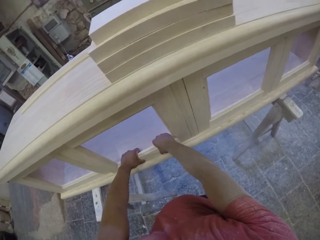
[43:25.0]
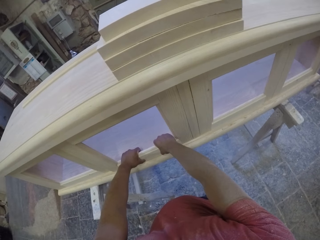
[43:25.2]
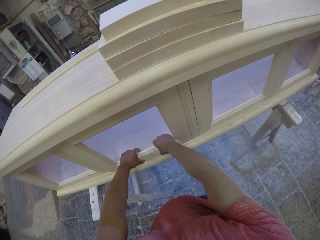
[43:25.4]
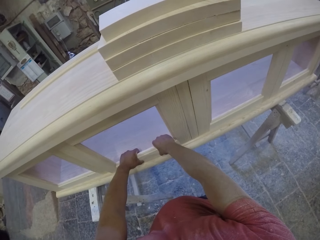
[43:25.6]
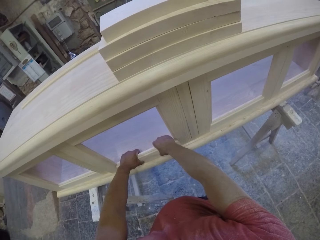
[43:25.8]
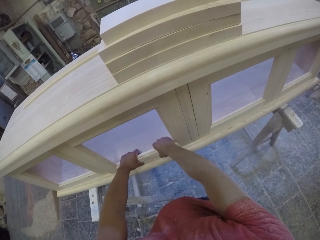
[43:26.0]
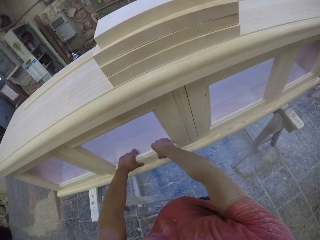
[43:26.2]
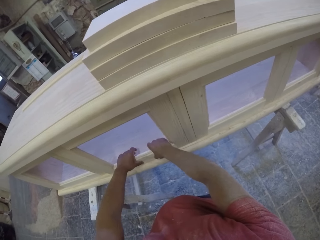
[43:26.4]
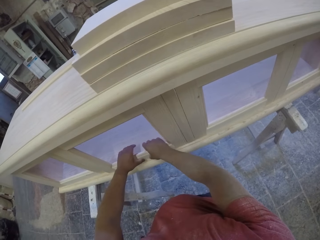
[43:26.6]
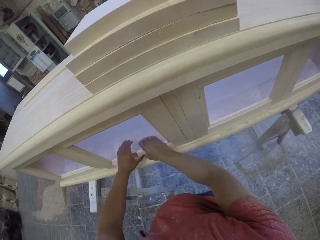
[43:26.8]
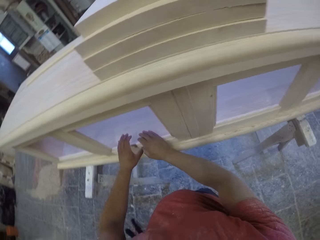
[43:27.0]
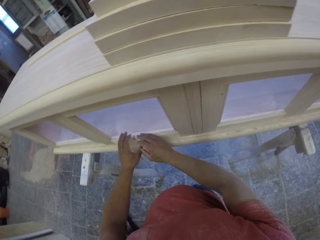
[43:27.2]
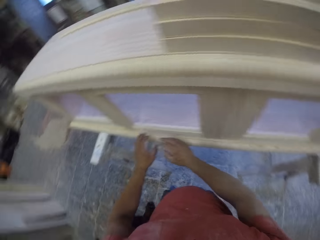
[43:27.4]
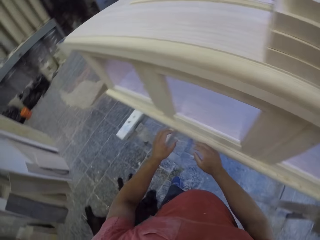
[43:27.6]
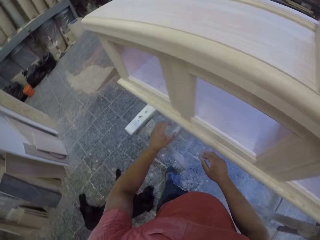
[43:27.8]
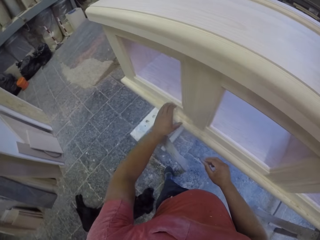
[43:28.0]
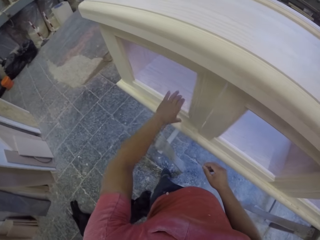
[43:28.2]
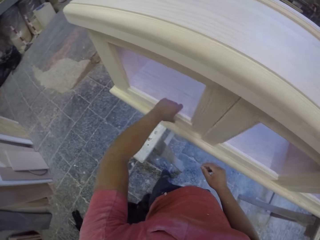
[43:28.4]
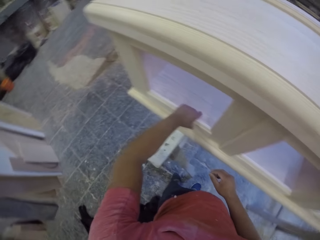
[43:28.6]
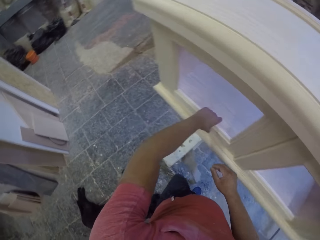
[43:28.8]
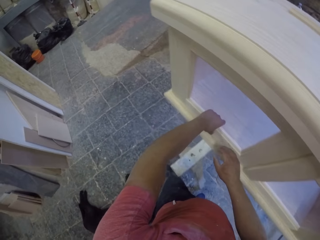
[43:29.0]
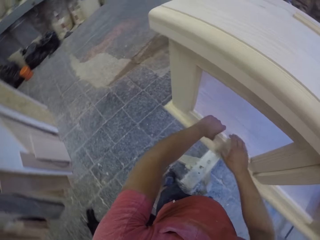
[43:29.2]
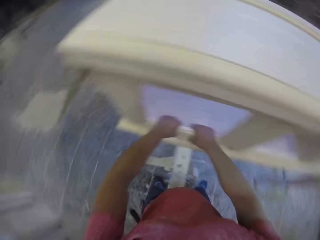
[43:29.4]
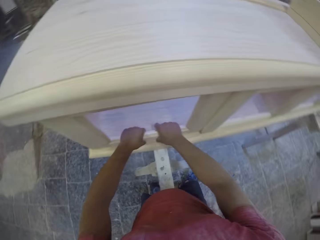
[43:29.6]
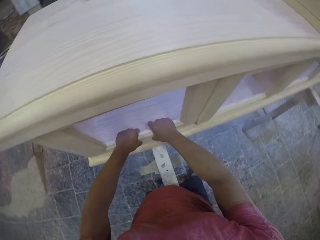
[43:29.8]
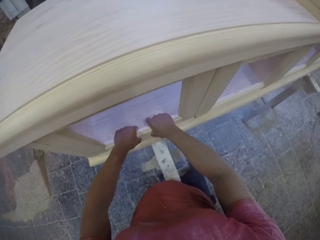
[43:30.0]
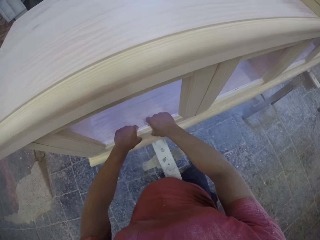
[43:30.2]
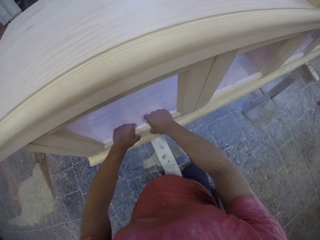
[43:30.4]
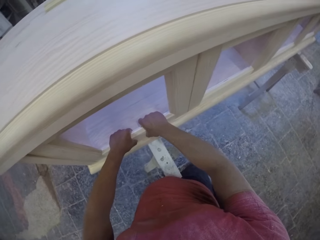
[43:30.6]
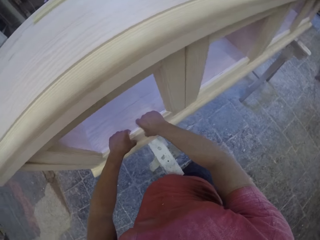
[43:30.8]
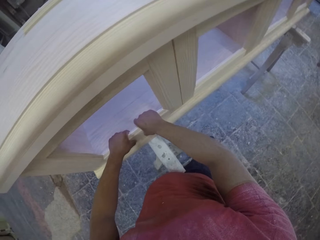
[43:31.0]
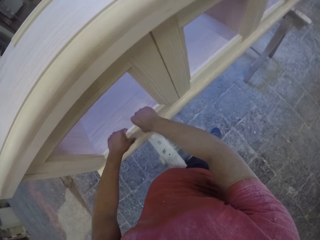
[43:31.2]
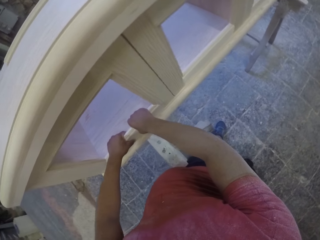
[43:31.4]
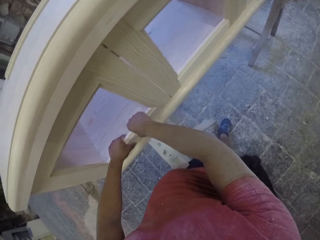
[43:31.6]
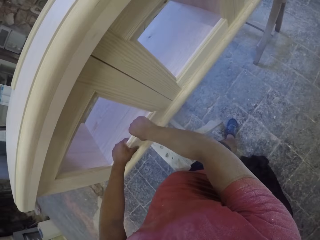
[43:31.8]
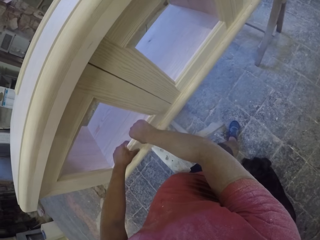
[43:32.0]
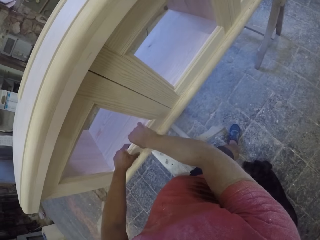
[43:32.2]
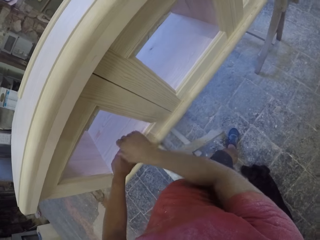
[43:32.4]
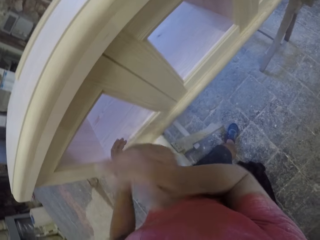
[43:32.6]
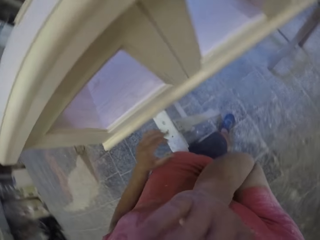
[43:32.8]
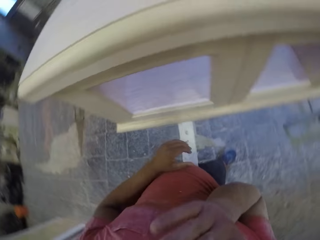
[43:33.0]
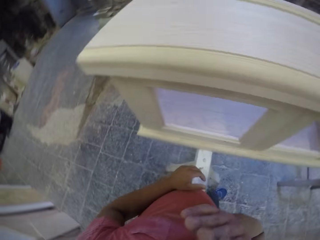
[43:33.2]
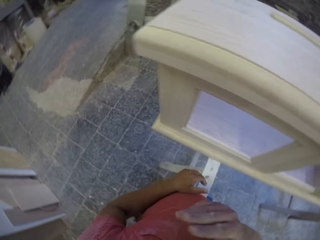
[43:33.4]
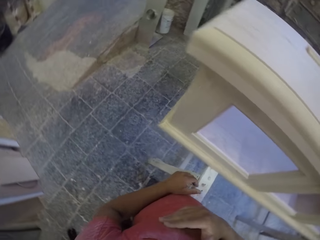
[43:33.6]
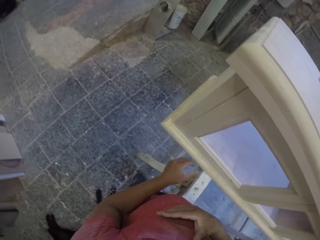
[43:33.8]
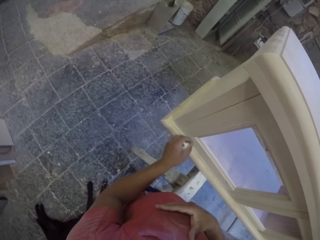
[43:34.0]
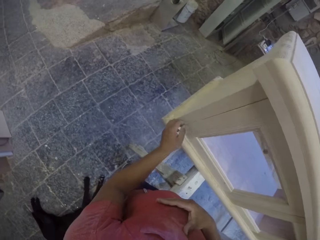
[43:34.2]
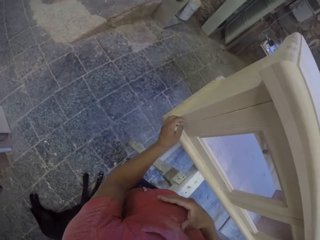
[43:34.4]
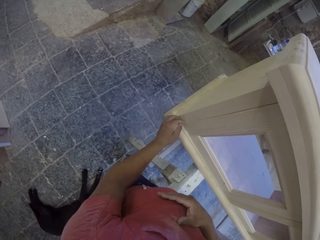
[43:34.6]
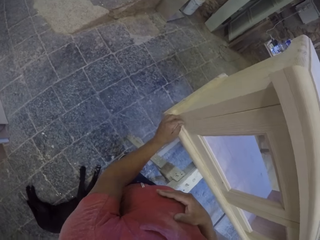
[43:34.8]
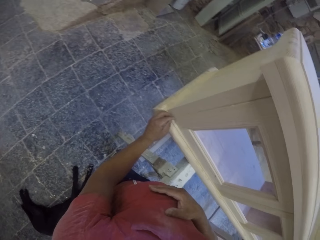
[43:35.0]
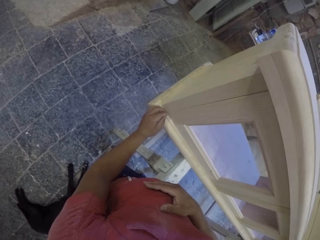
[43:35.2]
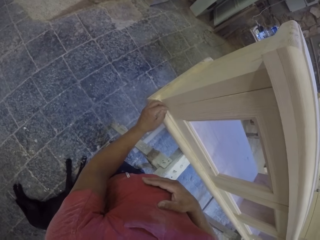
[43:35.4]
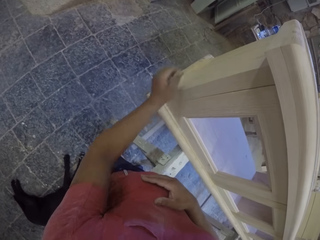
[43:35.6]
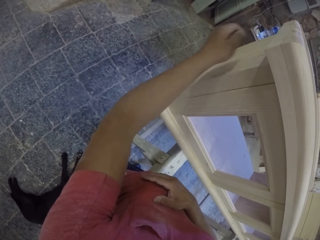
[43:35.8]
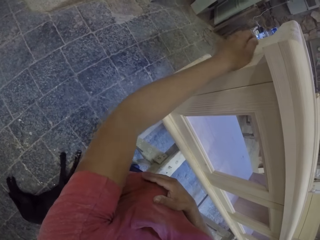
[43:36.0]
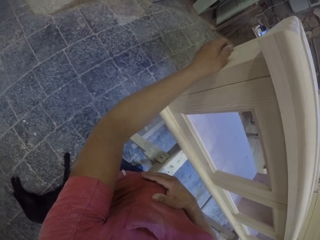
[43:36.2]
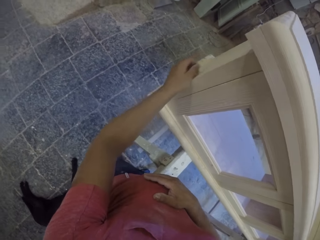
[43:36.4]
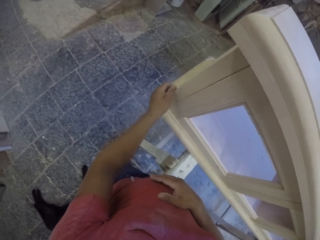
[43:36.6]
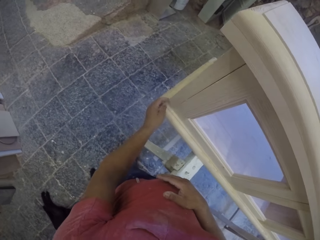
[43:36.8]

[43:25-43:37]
The camera wearer analyses furniture.

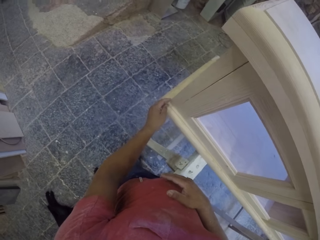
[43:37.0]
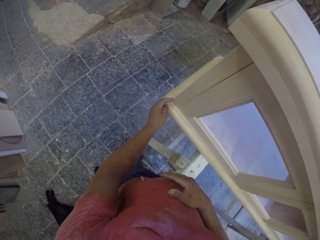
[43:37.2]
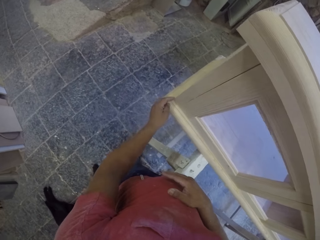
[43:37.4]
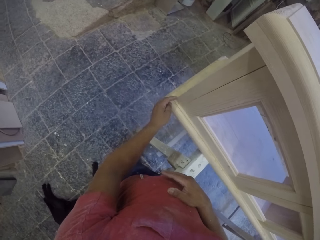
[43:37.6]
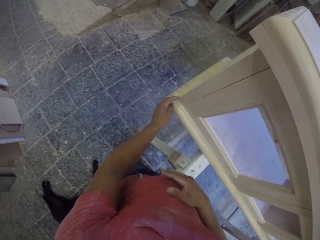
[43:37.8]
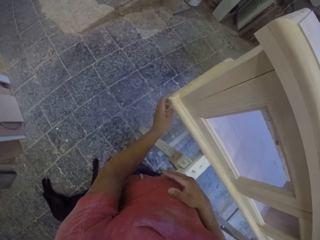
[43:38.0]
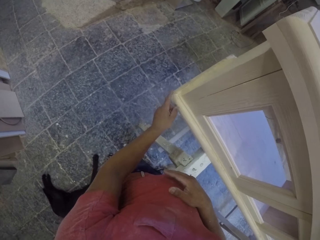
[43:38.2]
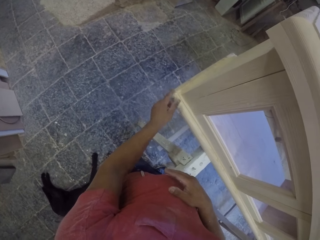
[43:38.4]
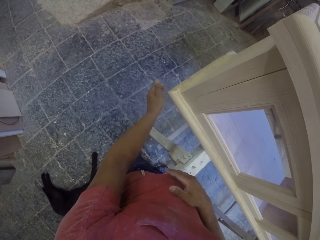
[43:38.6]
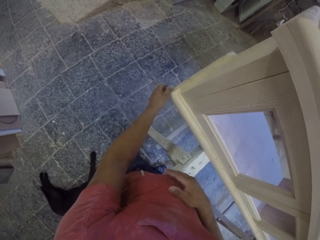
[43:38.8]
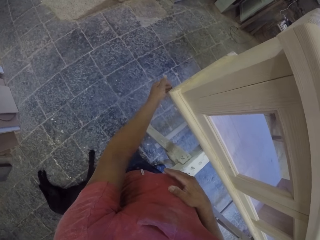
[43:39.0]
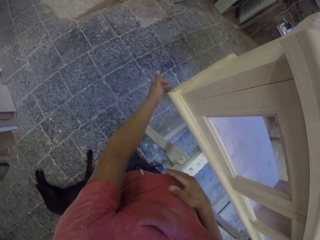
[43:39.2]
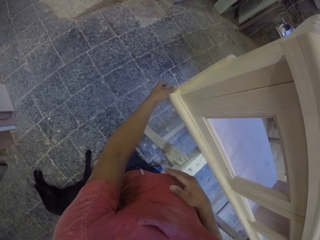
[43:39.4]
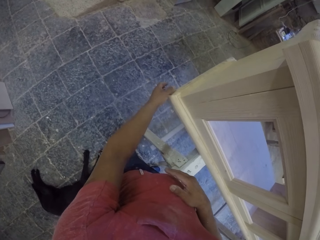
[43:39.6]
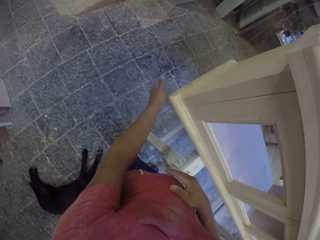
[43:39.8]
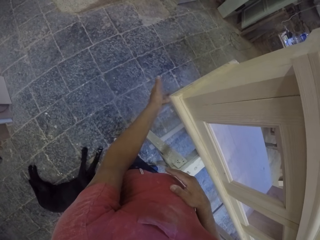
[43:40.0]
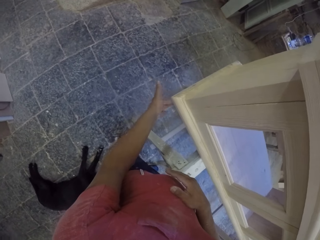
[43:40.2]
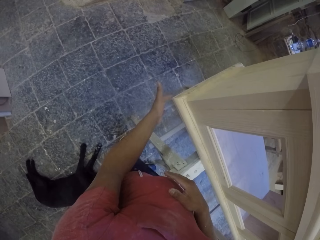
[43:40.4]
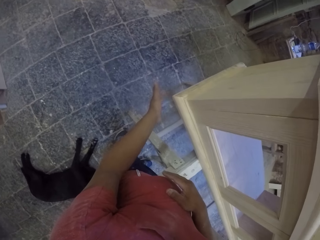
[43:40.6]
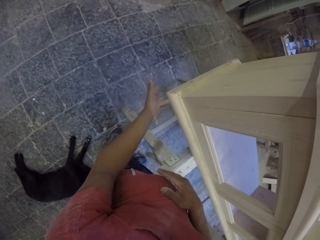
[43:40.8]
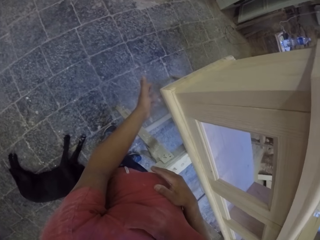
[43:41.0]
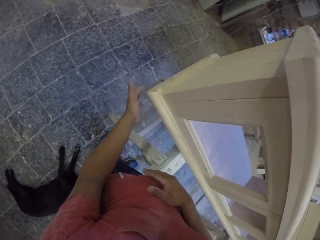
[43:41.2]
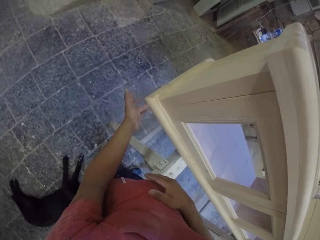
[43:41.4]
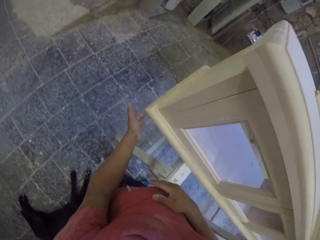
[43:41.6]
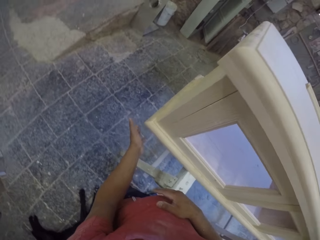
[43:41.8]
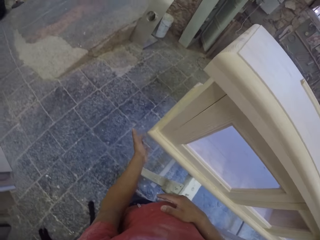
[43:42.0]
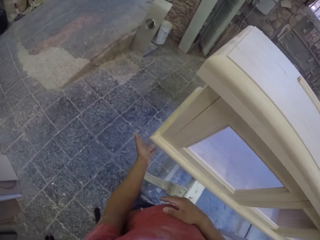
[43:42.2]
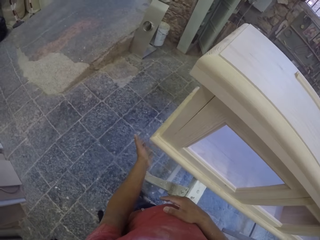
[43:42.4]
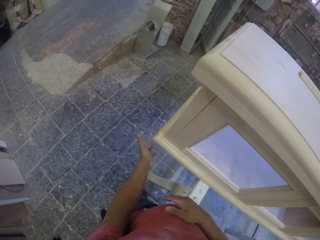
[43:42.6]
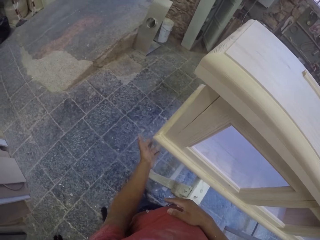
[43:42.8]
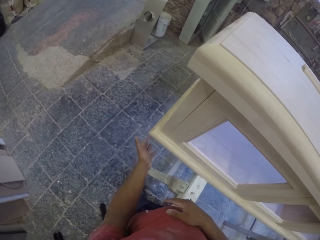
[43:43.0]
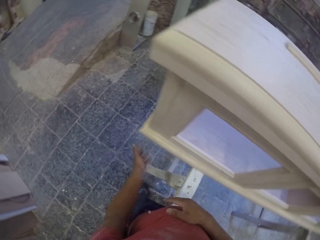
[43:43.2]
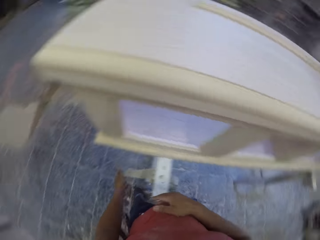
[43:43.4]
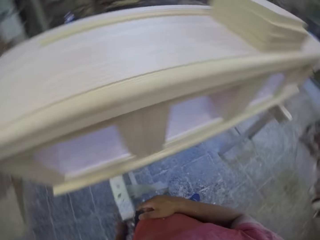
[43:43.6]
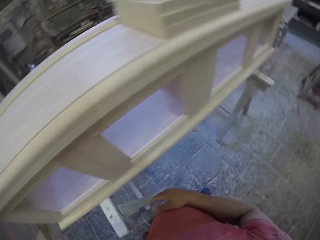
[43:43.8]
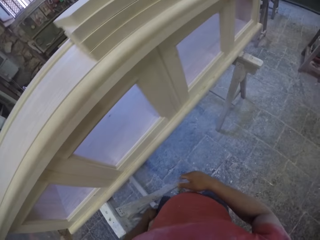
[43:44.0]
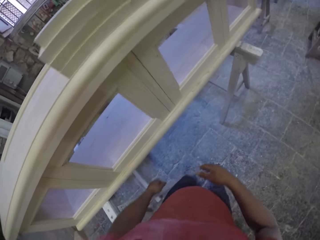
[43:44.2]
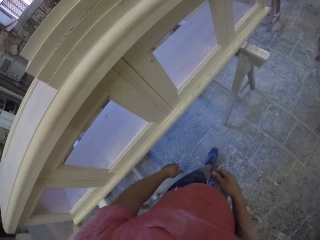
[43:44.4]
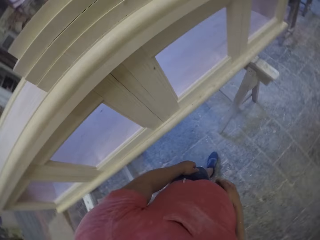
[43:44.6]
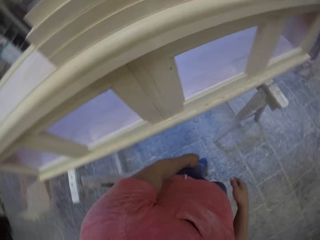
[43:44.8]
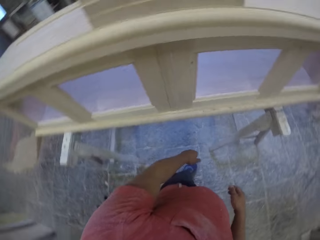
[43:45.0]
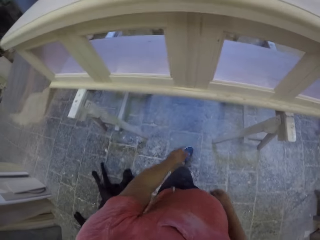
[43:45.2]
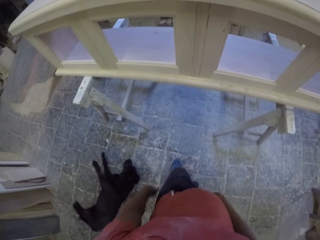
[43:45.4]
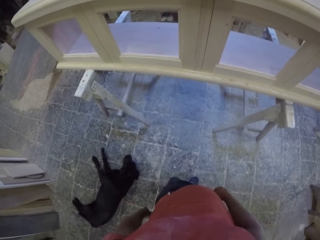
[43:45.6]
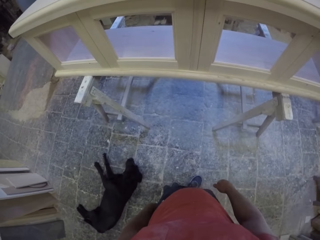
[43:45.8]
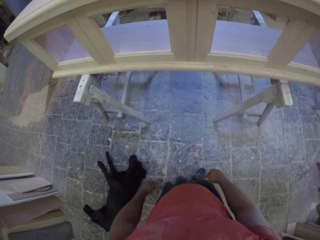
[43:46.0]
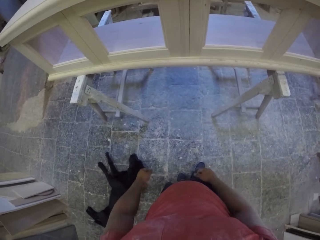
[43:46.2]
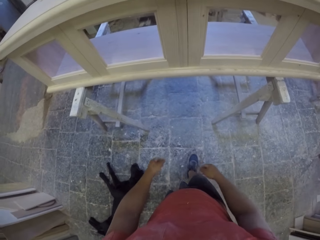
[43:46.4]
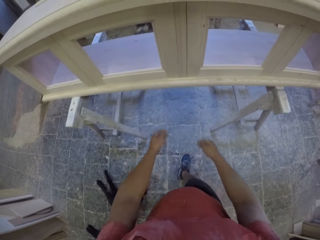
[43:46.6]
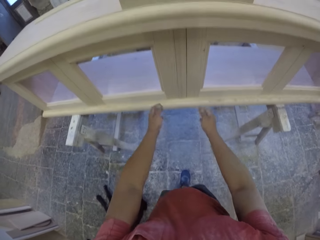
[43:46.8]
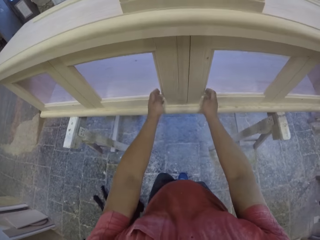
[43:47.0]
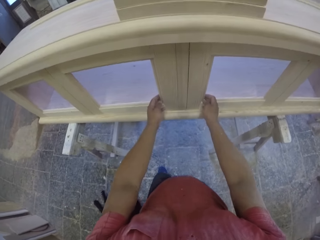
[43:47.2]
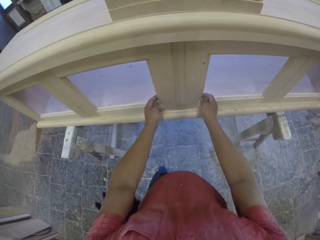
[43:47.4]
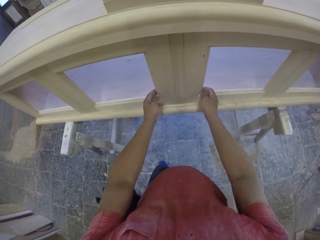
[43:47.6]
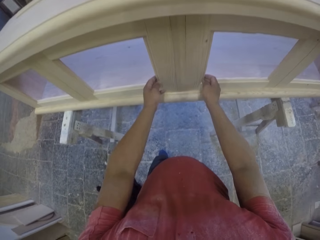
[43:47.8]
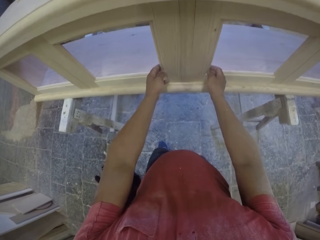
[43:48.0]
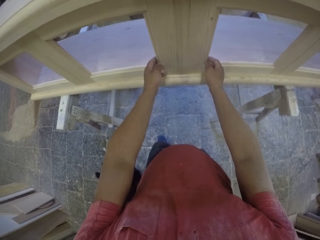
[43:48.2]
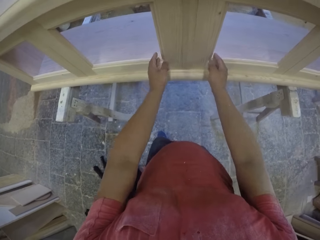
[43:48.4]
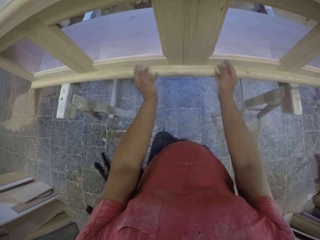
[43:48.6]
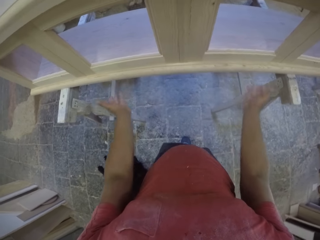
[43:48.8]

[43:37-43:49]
The camera wearer gazes at furniture. They adjust pieces of wood on the furniture.
